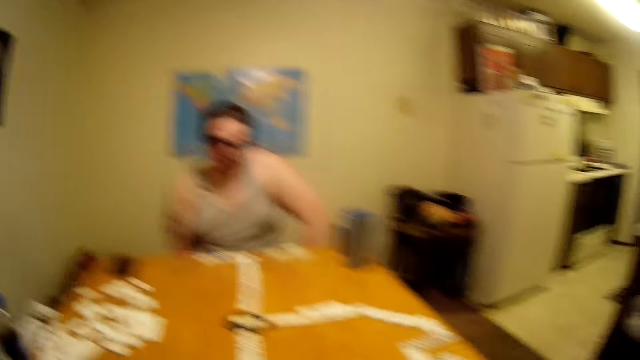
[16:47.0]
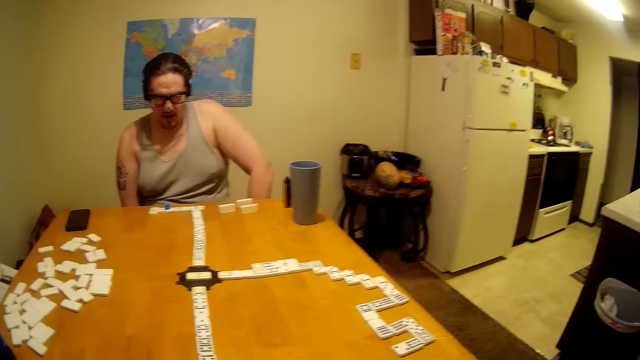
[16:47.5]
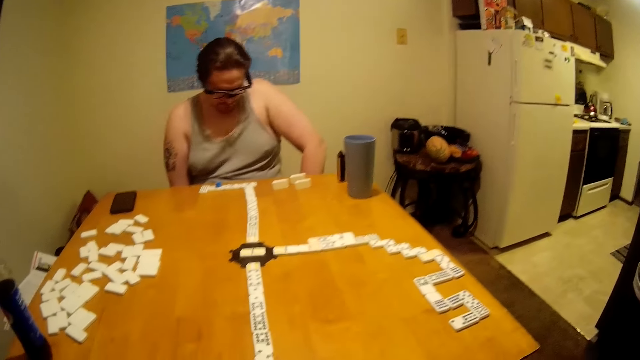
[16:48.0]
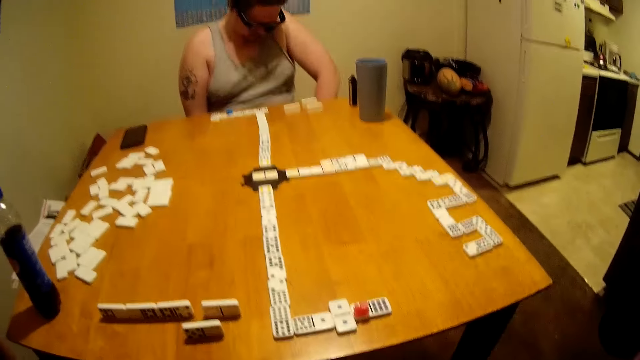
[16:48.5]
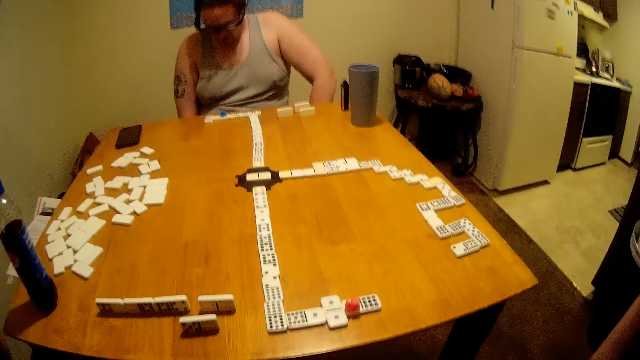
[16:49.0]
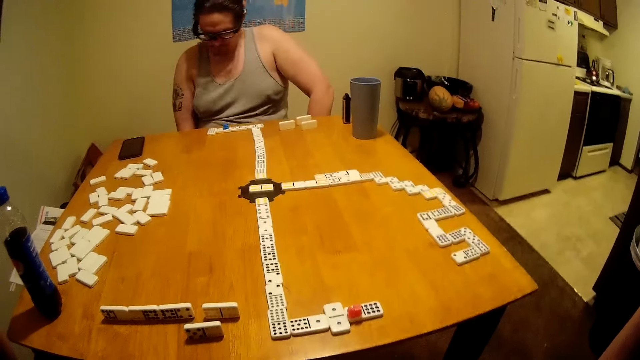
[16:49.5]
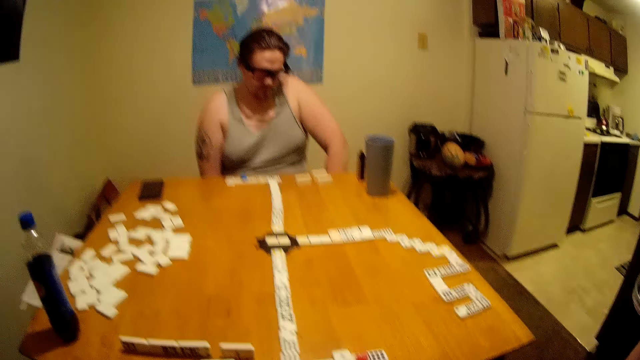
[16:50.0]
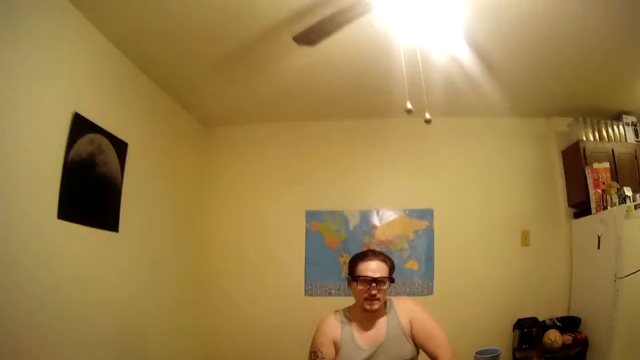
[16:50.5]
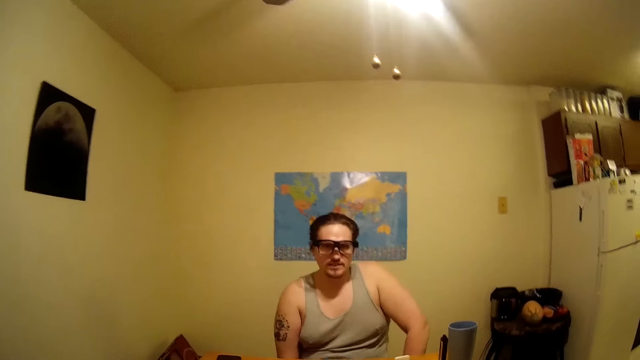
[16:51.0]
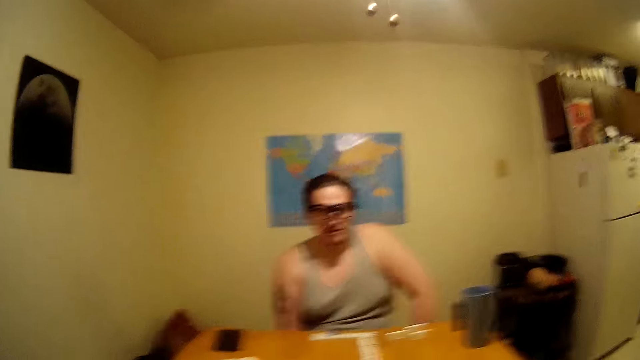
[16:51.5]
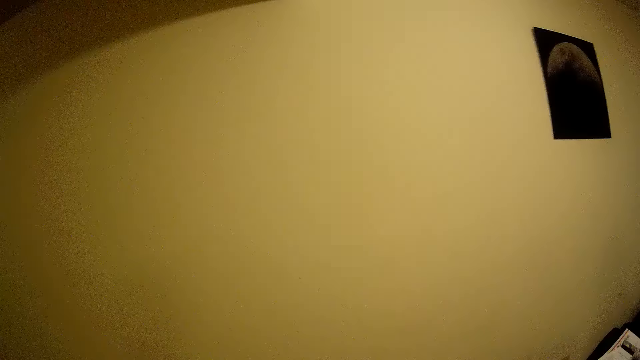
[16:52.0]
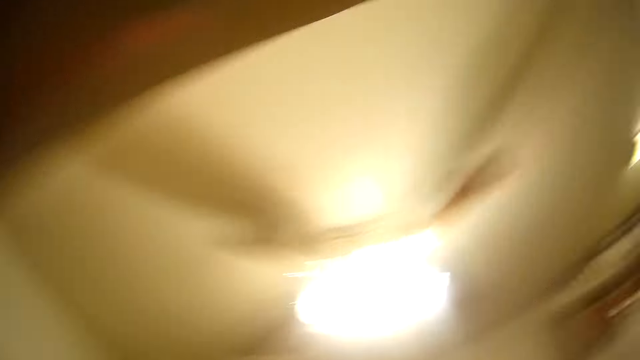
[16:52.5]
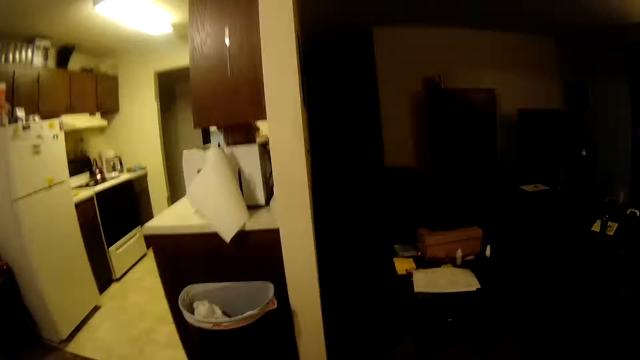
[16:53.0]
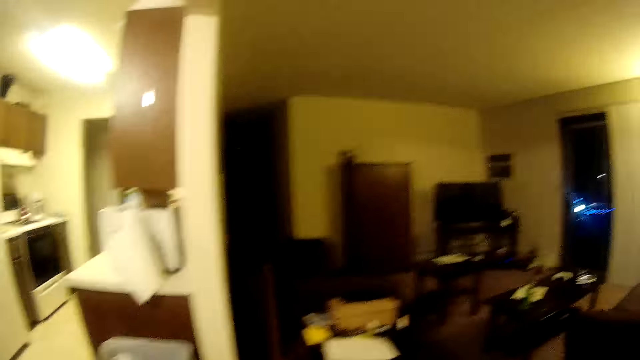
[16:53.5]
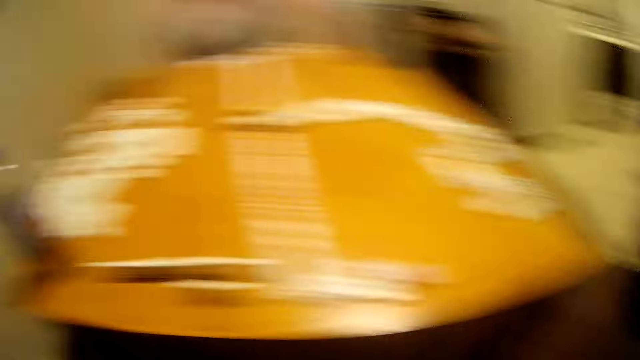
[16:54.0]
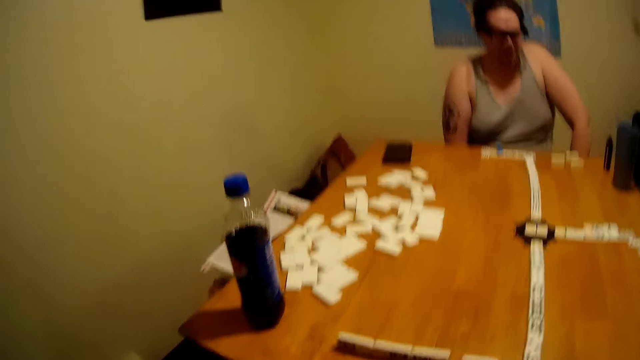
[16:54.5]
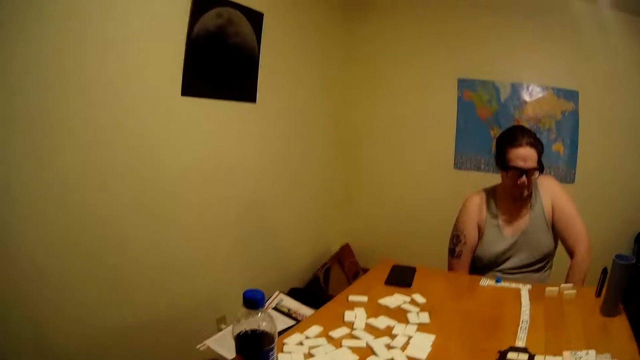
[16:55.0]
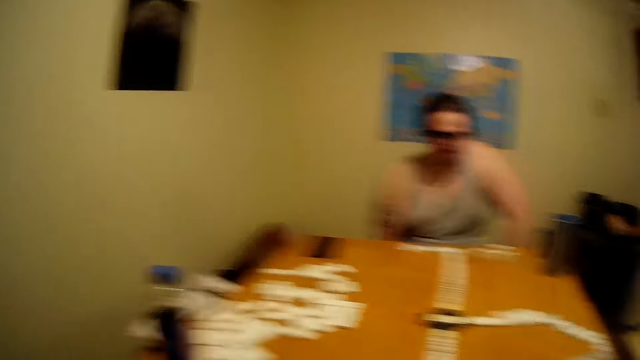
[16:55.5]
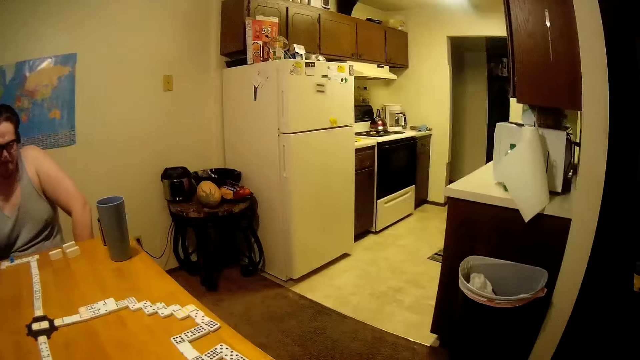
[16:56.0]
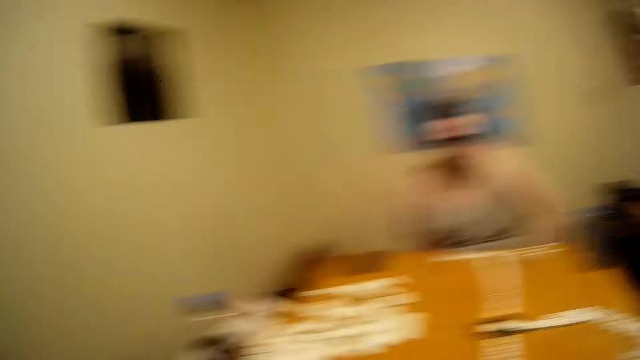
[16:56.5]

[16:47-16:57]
The camera wearer speaks to a man. They lift a hand. They look at the ceiling. They look around.

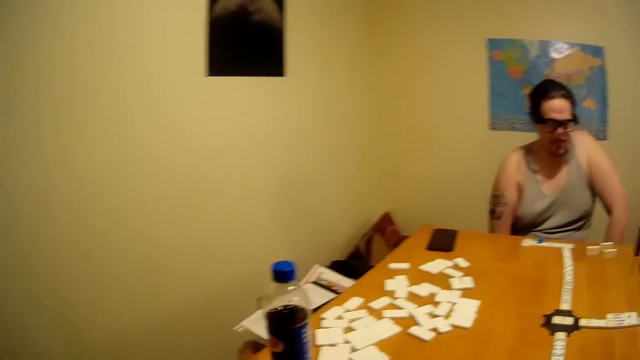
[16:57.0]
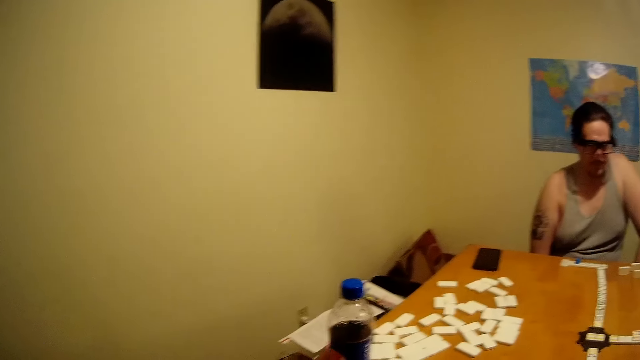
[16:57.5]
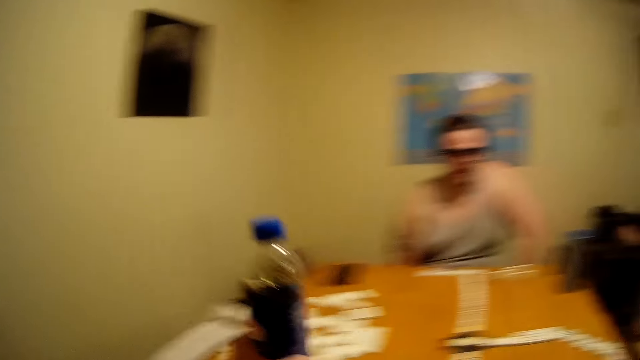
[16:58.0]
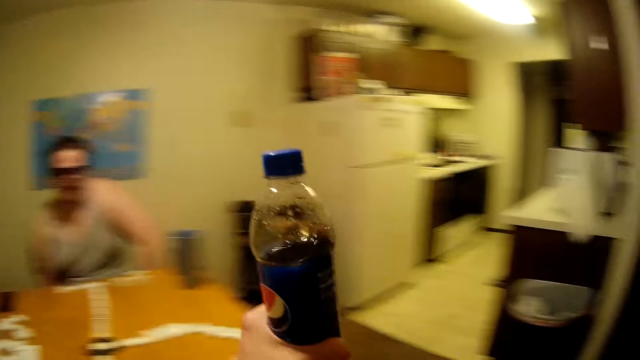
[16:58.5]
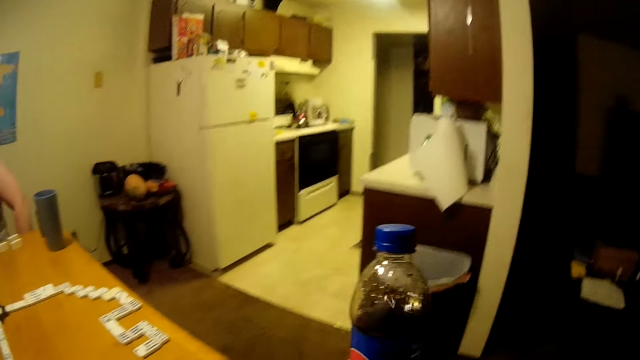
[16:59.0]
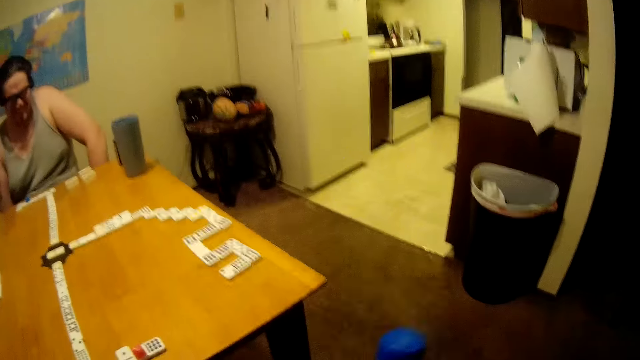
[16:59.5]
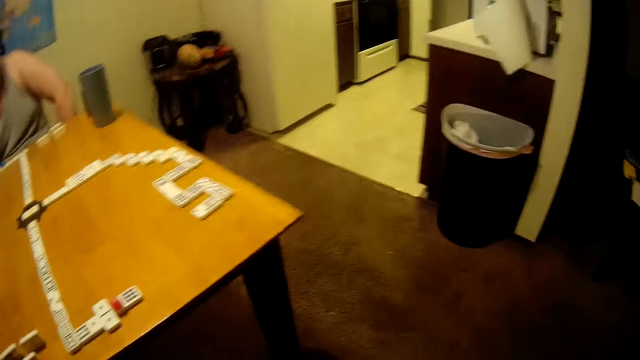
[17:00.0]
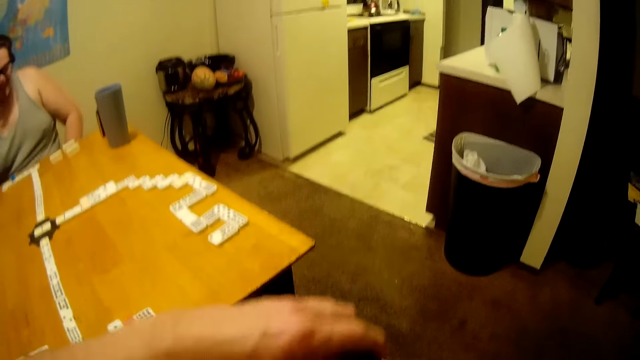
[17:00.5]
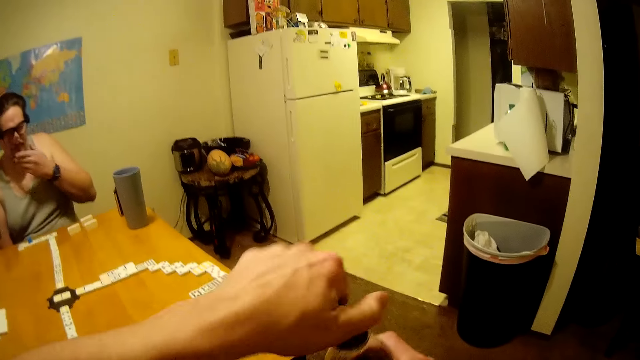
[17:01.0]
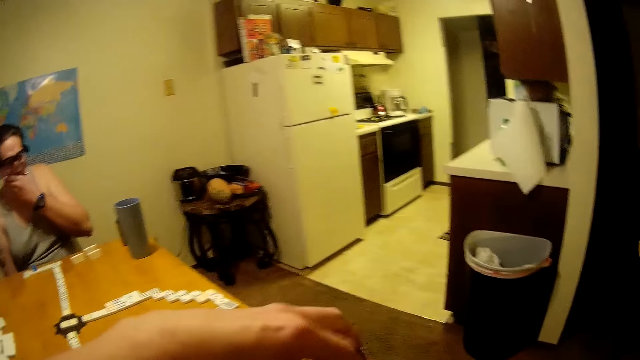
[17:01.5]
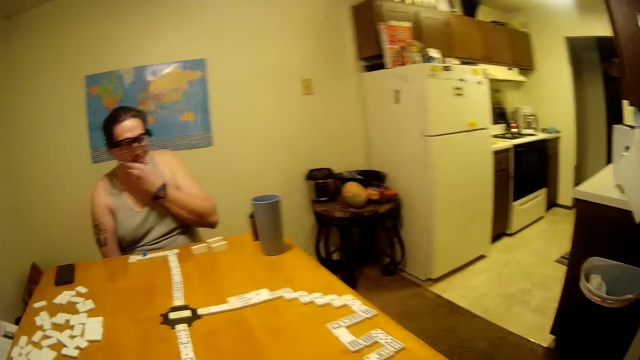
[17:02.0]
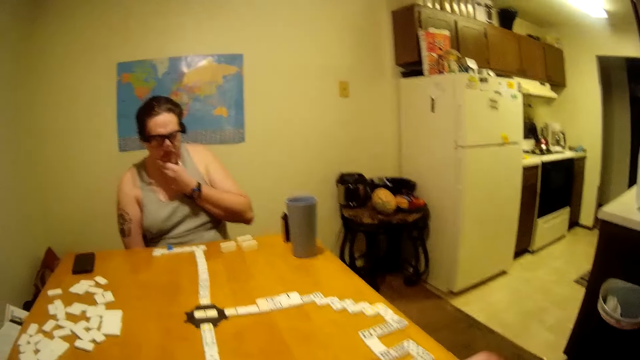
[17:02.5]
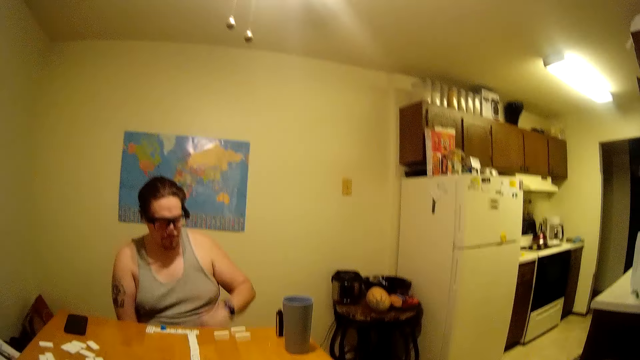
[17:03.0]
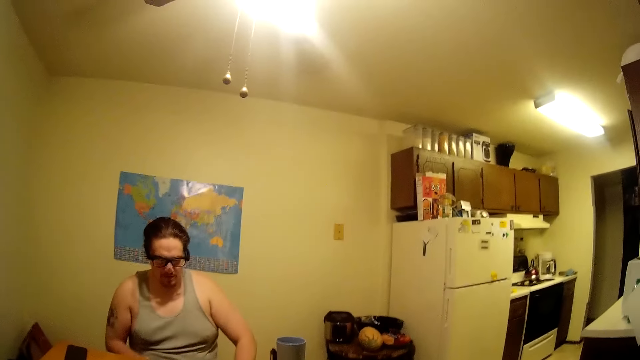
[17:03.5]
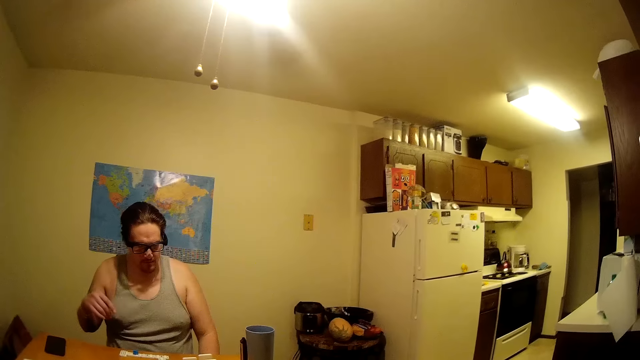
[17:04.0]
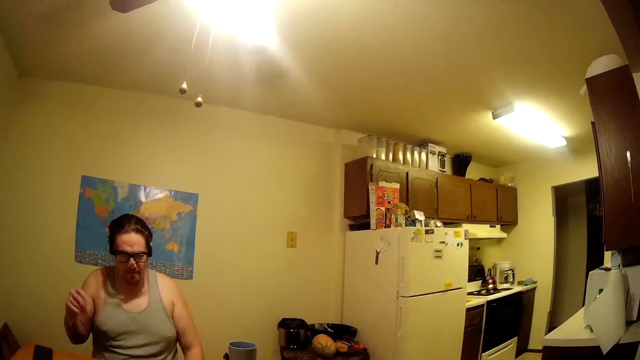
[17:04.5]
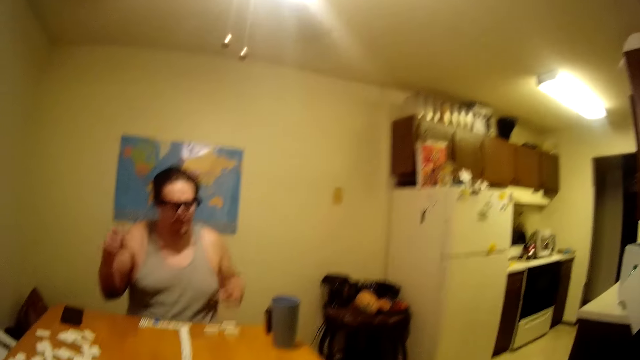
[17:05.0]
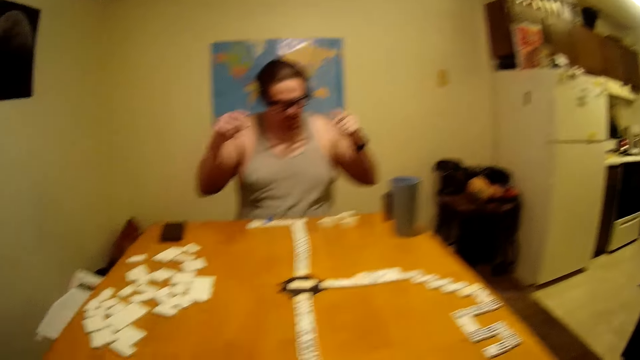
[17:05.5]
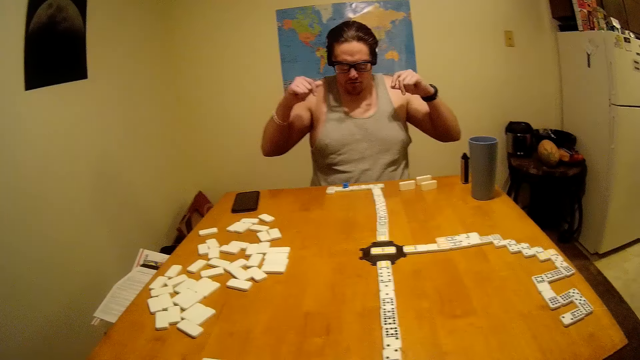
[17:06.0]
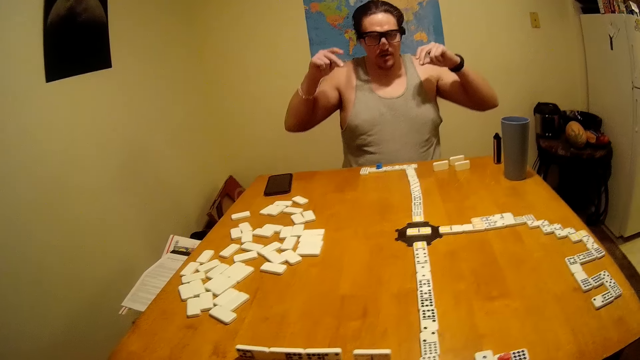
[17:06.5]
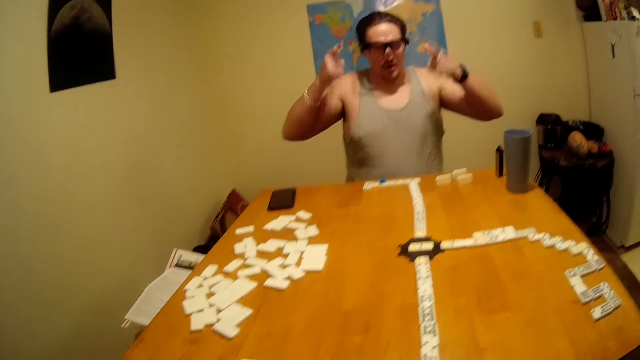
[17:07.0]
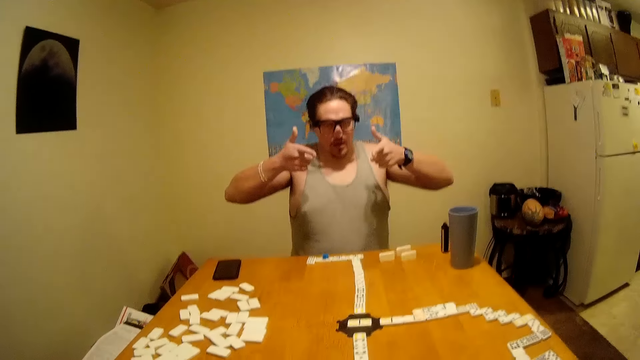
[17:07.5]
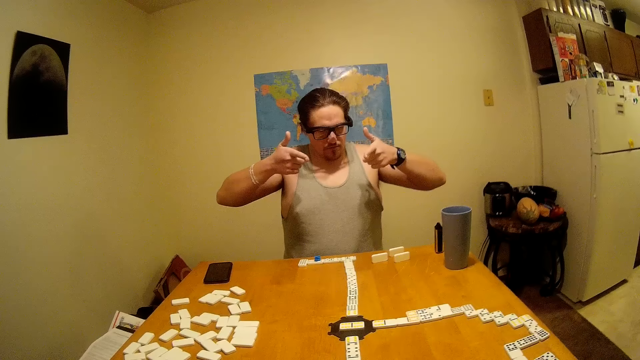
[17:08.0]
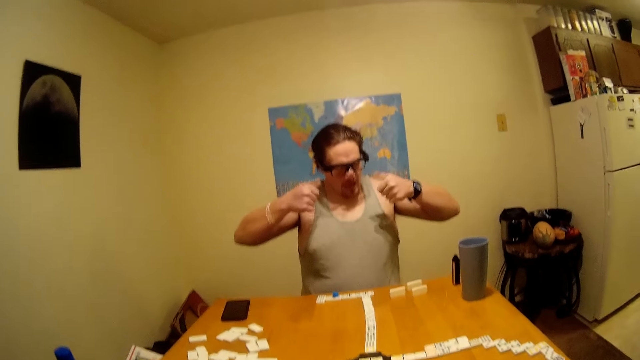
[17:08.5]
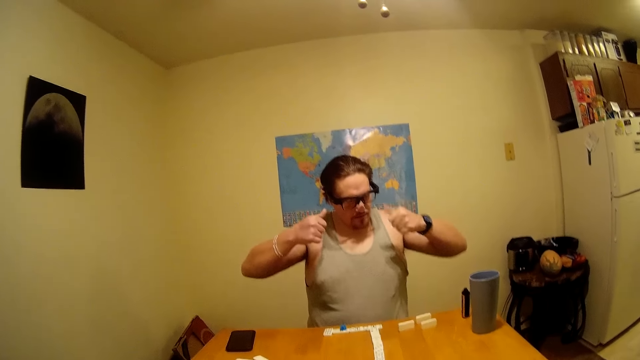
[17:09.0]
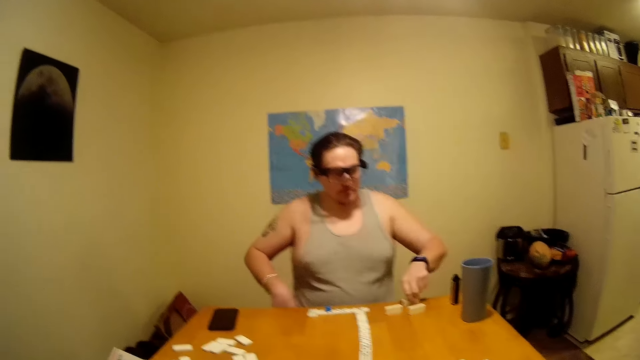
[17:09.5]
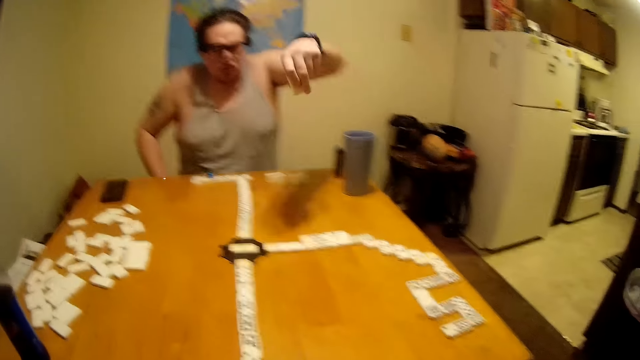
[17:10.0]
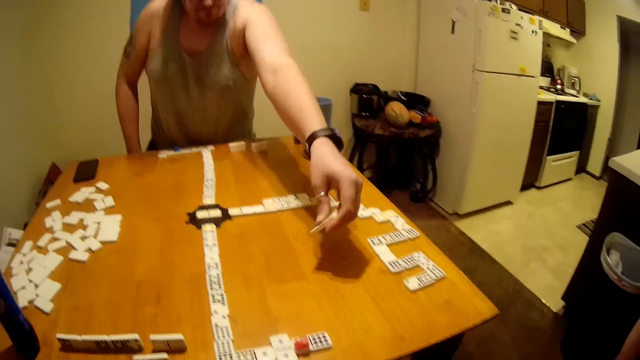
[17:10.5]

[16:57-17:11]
The camera wearer picks up a bottle. They giggle. They open the soda bottle. They drink something. A man is snapping his fingers. The man points fingers.
